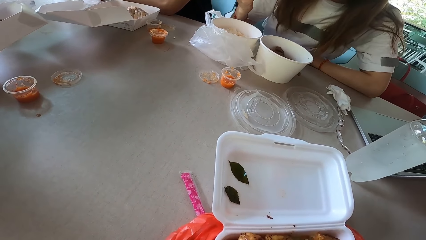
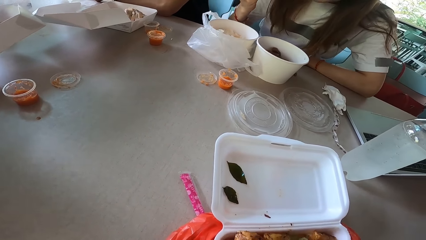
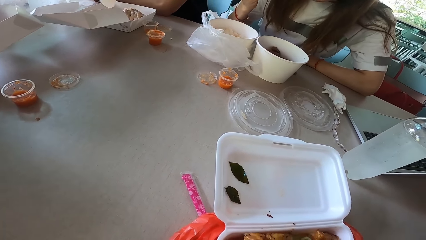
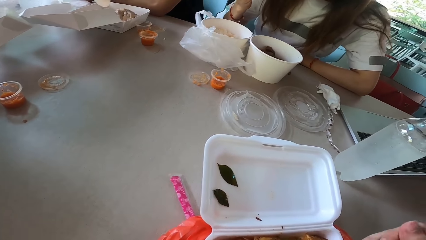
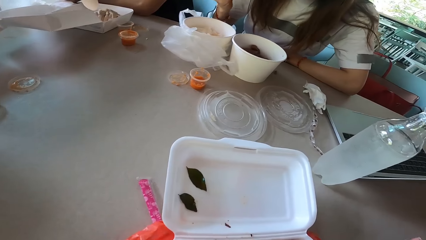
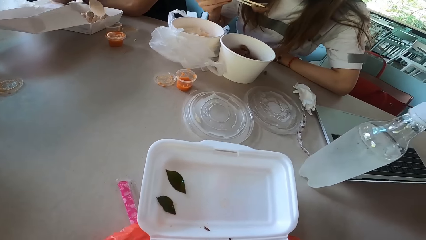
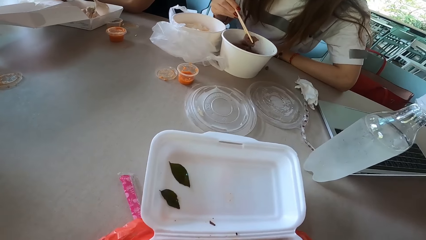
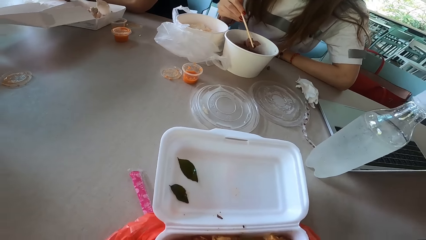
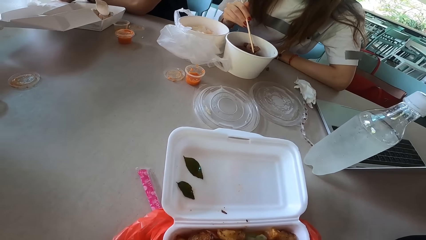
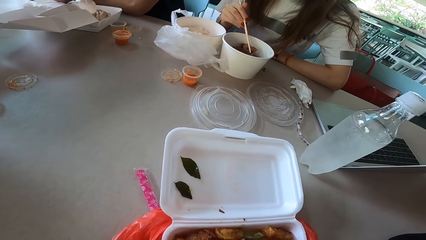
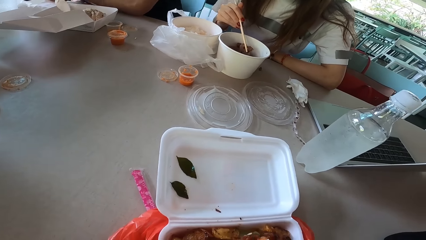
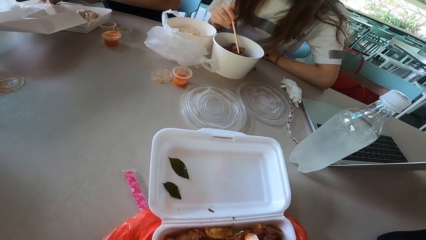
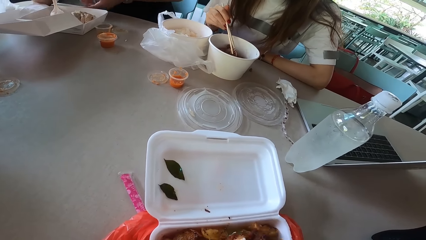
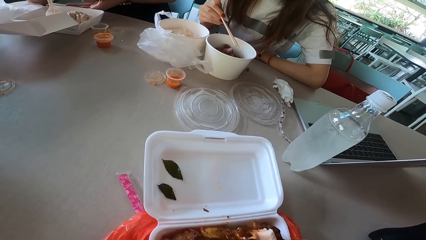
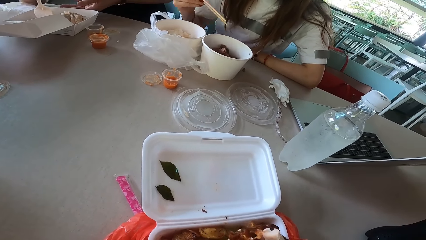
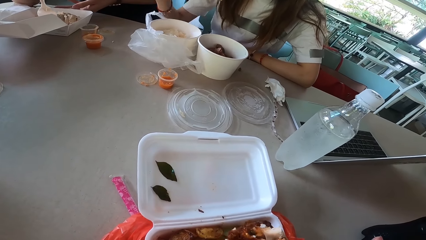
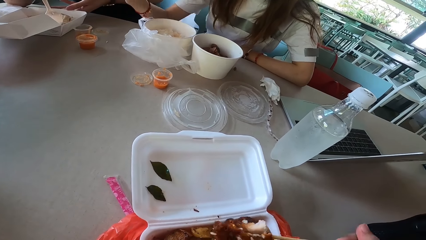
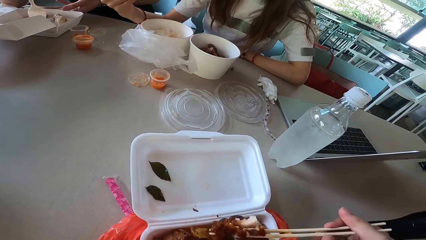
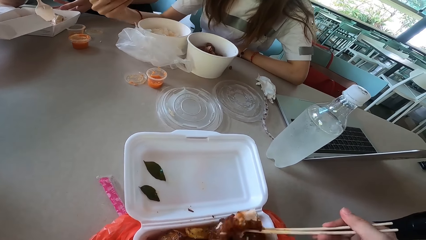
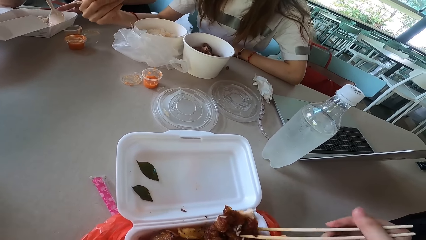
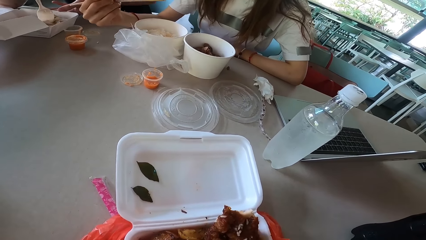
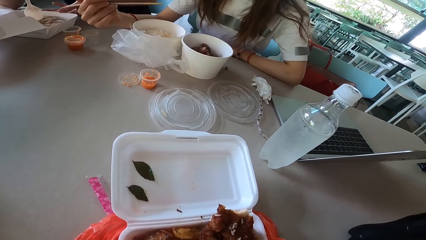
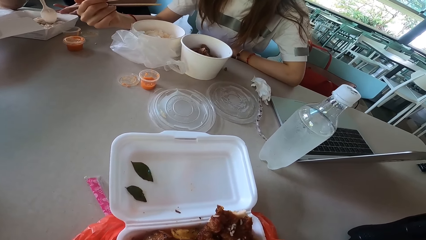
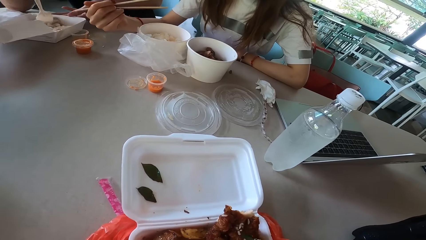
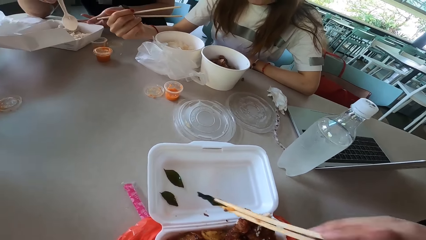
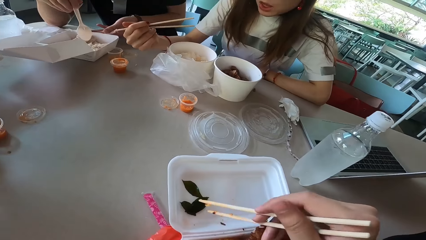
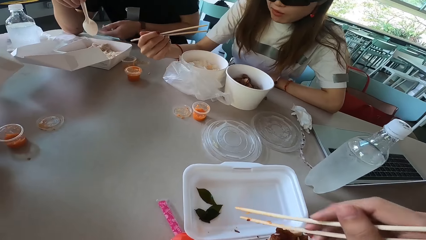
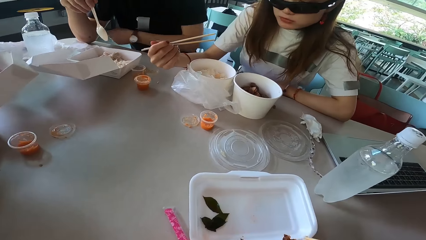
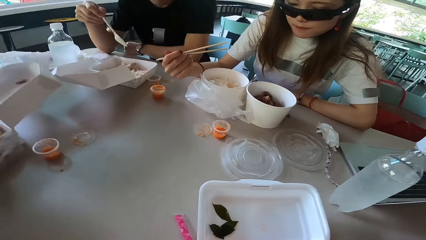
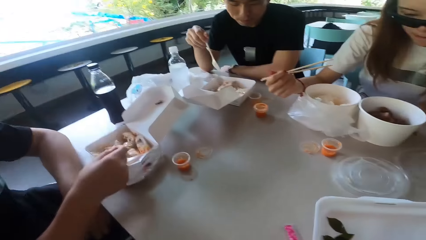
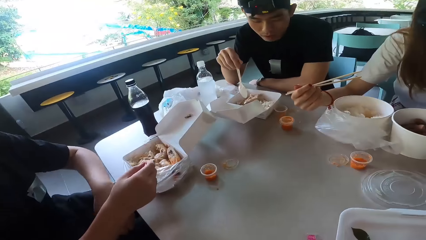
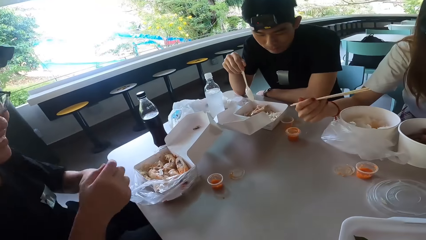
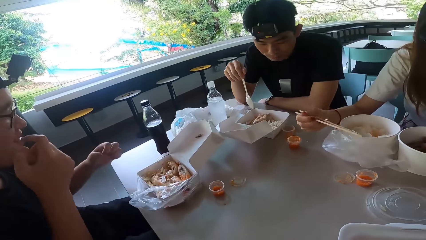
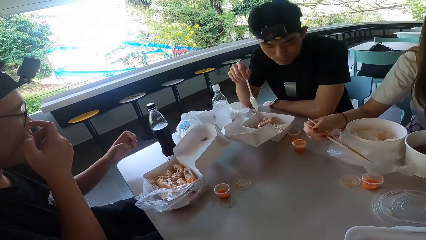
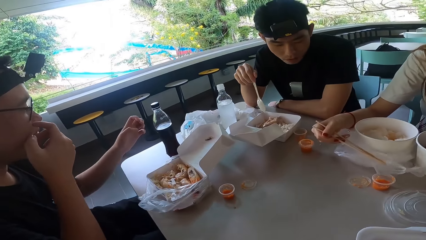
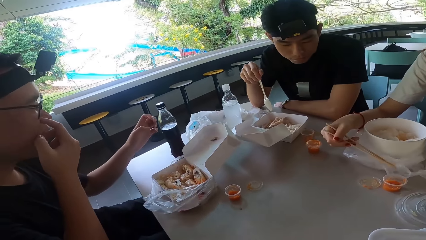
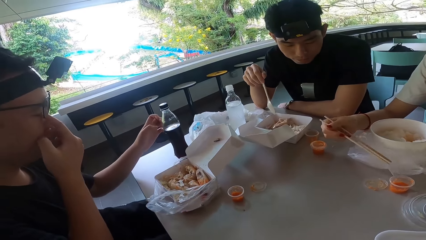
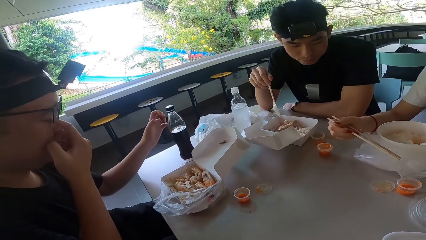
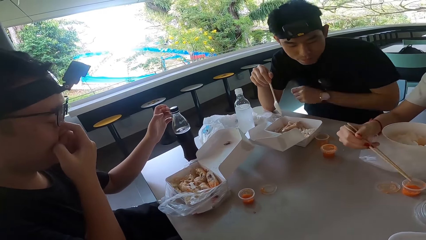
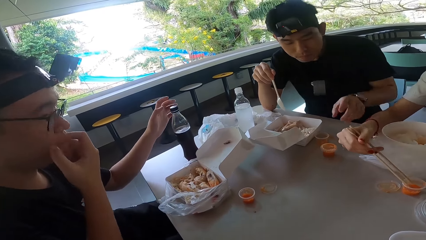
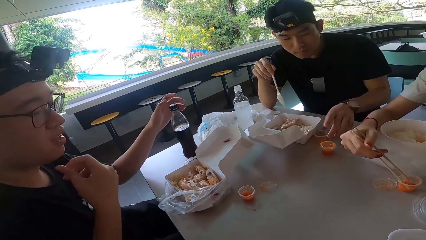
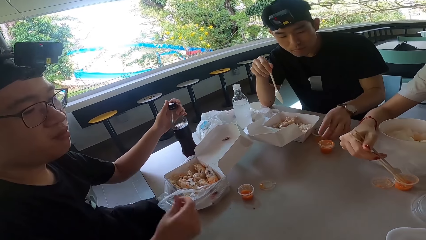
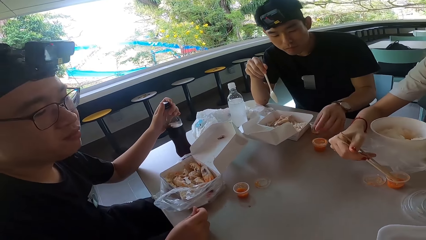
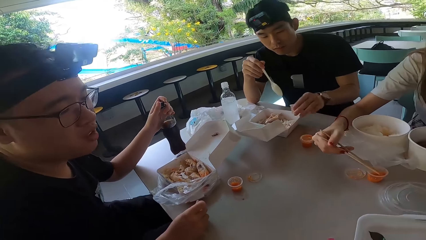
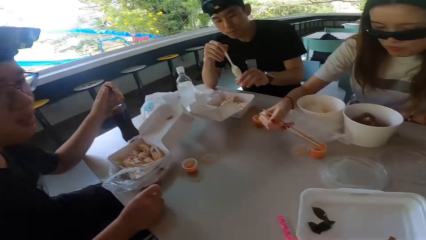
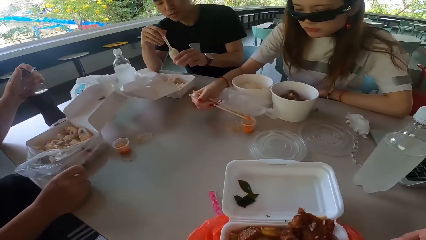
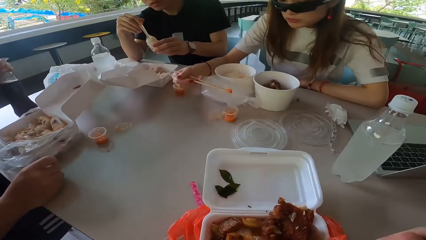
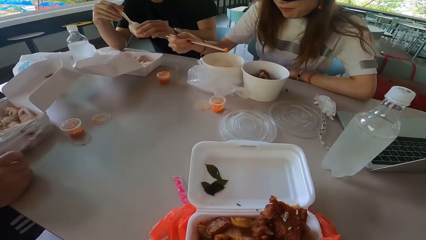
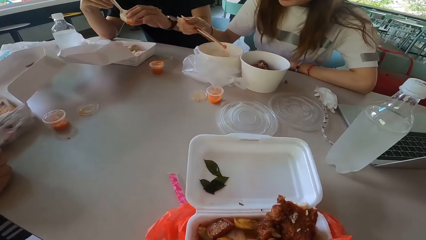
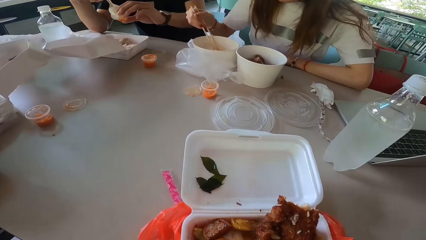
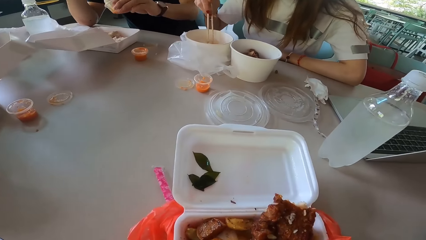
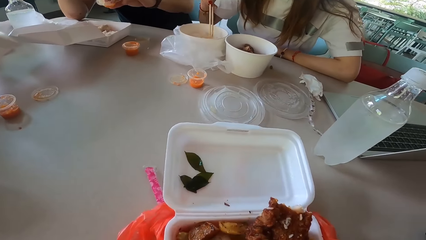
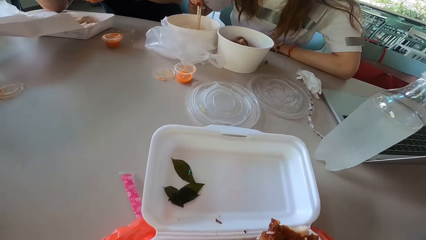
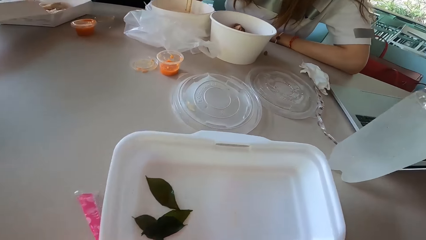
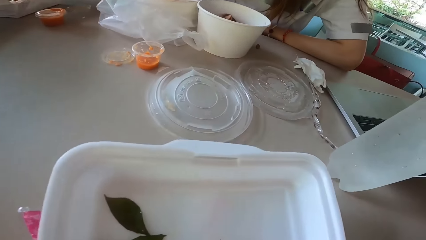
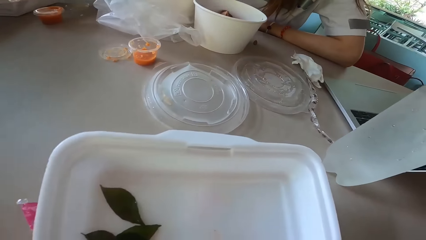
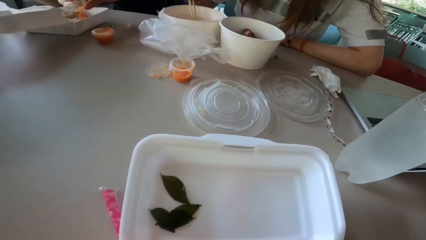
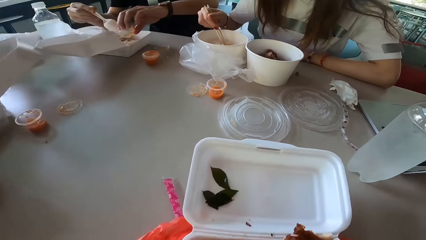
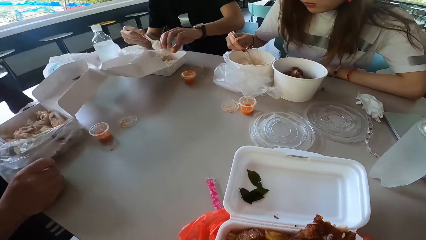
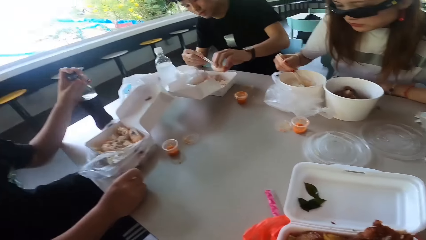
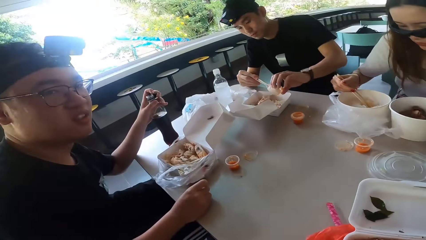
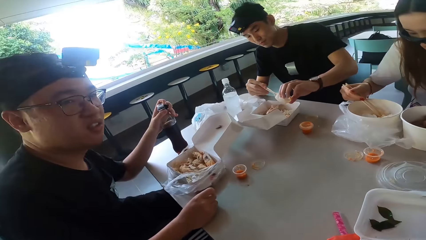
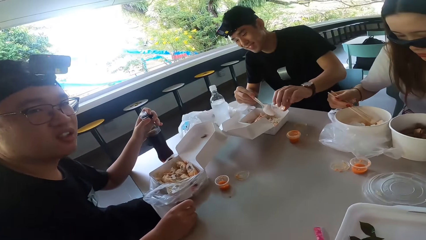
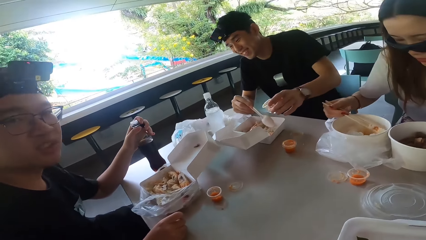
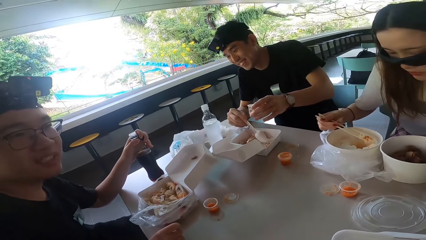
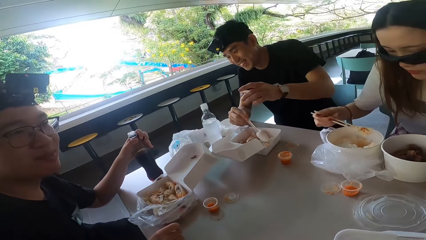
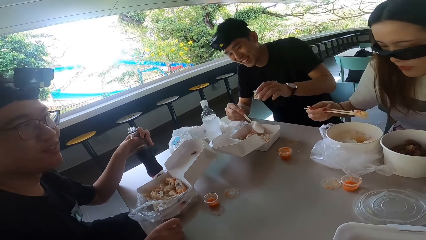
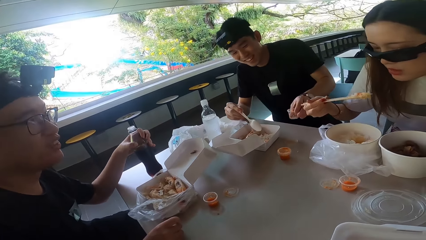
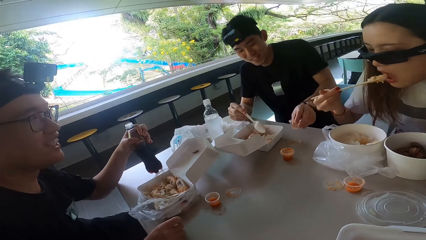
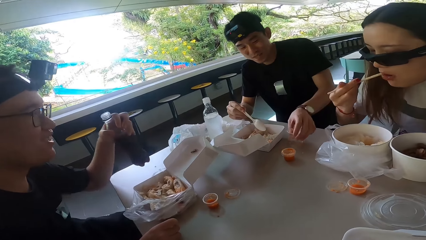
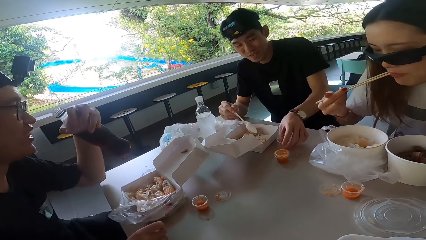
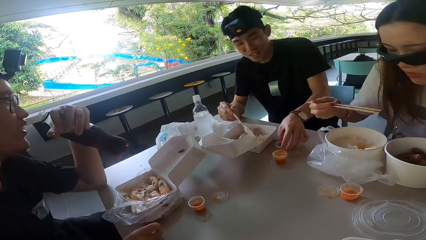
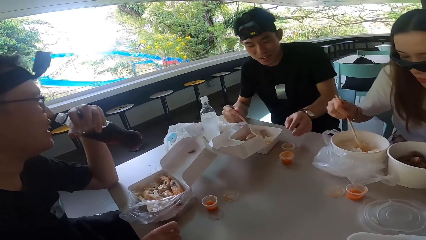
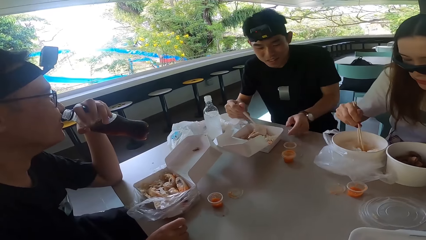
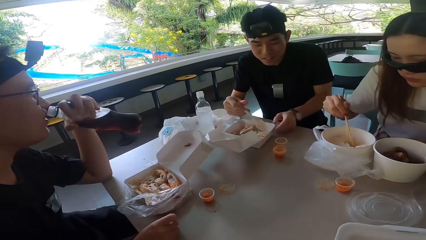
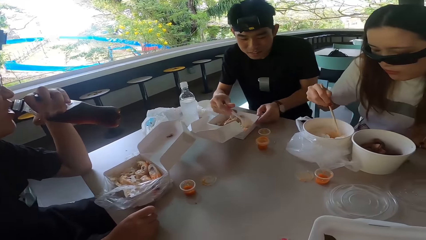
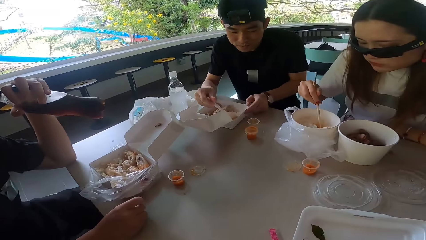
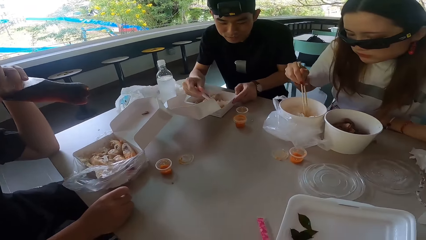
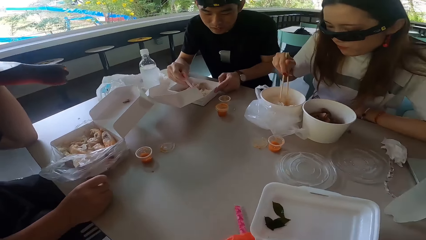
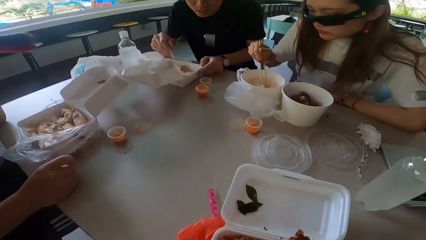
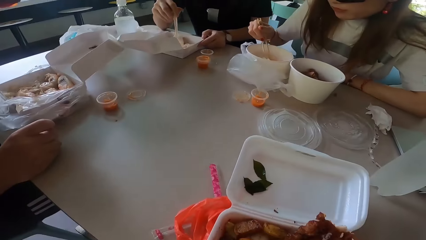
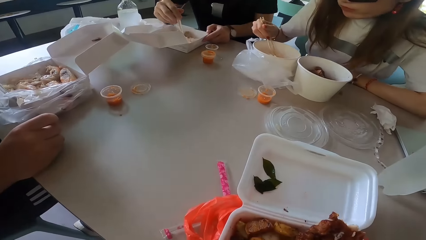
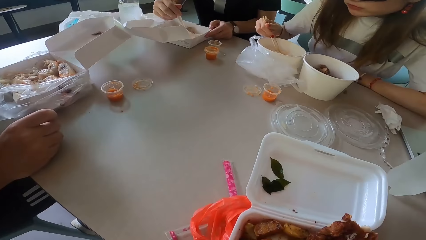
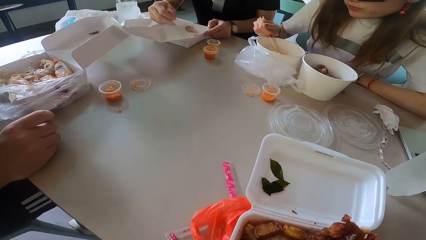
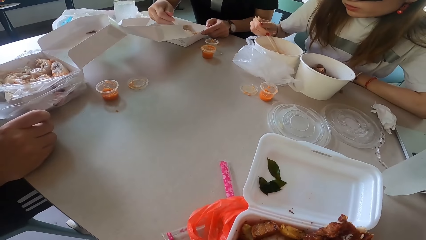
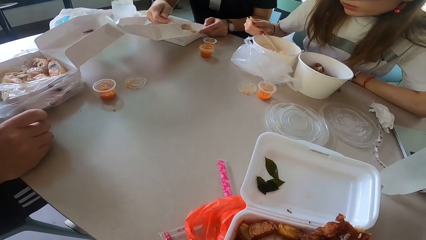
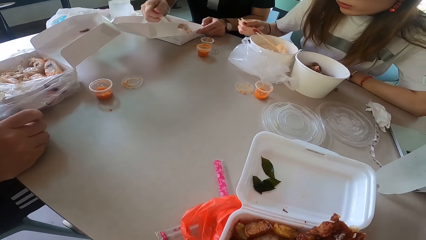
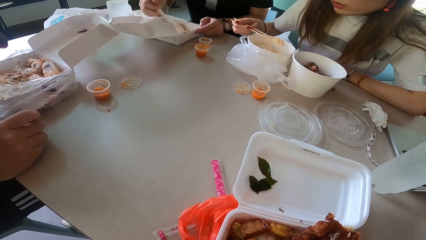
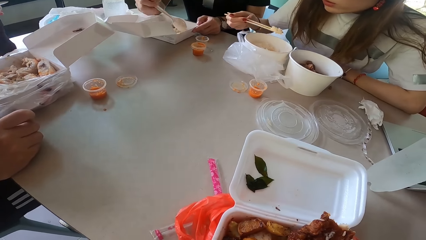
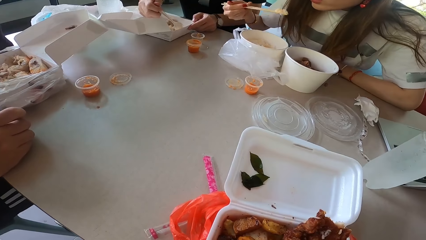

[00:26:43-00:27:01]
A woman eats something. The woman puts something in a bowl. A man lifts a hand and touches a food box. The woman rests a hand on the table. The man mixes something. The camera wearer holds meat with chopsticks. They pick up a bay leaf and put the bay leaf down. The man rests a hand on the table. Another man raises hands and touches his face. The other man scratches his face and touches a bottle. The woman picks up sauce with chopsticks. The other man rests his right hand on the table and lowers the right hand. The first man picks up a sauce container and pours on something. The woman puts the sauce in the rice. The other man talks to the camera wearer, the first man and the woman. The woman eats something. The first man puts the sauce container on the table. The other man picks up the bottle, rests his left elbow on the table and opens the bottle. The woman picks up rice with chopsticks. The first man mixes something. The other man drinks soda.
